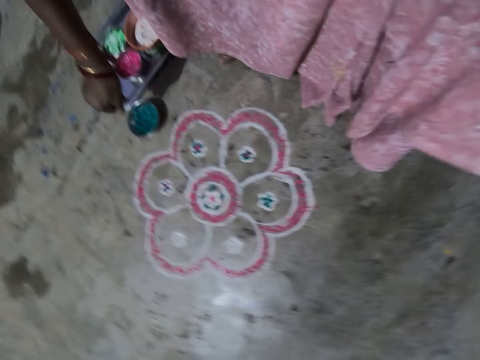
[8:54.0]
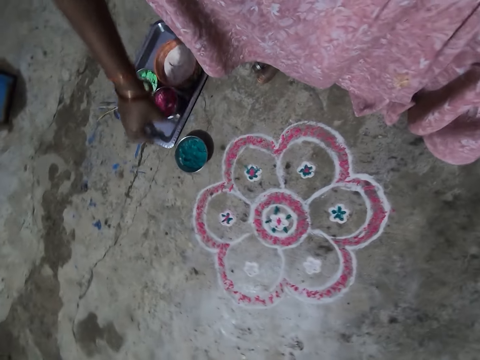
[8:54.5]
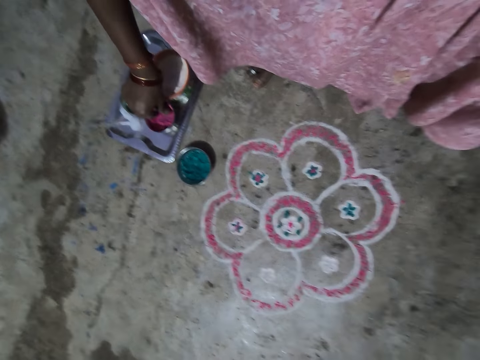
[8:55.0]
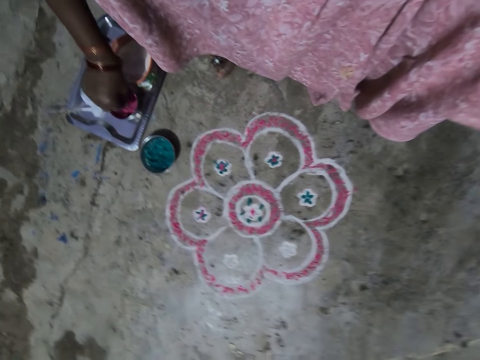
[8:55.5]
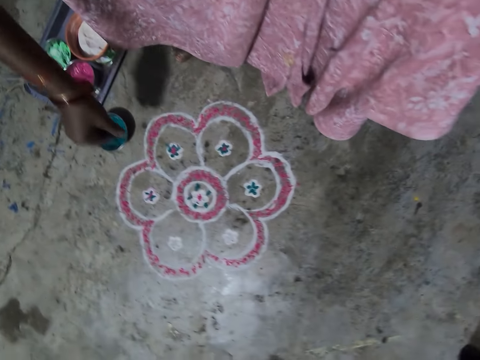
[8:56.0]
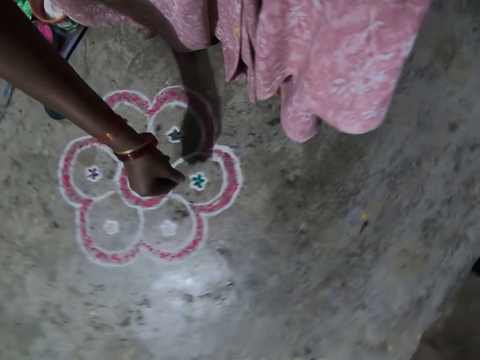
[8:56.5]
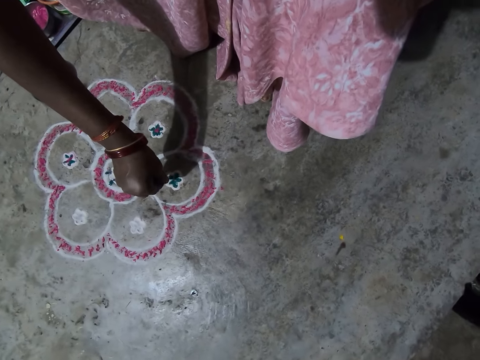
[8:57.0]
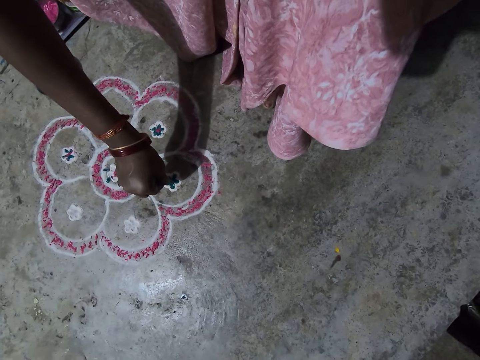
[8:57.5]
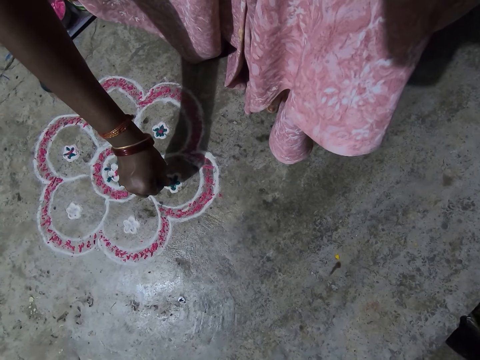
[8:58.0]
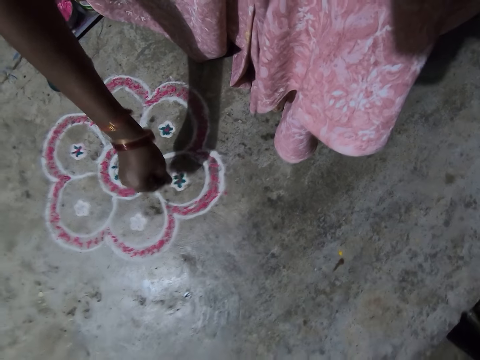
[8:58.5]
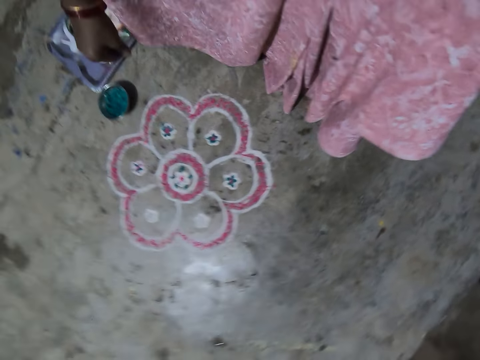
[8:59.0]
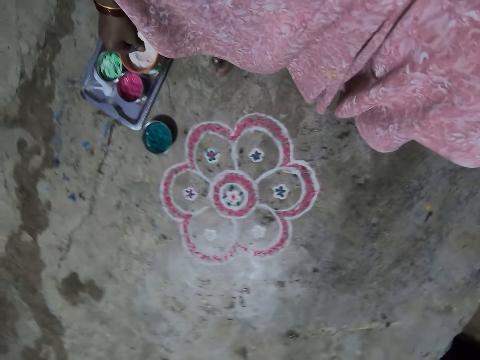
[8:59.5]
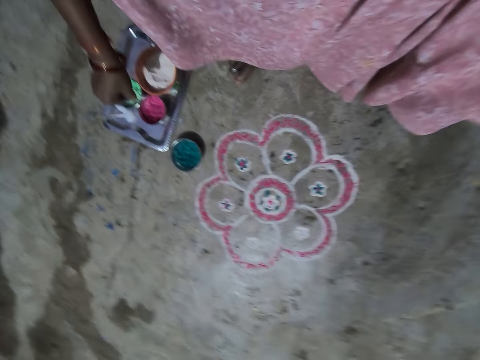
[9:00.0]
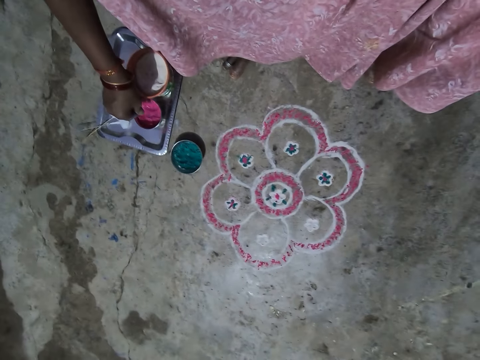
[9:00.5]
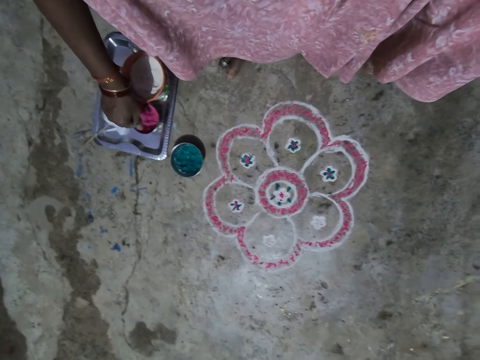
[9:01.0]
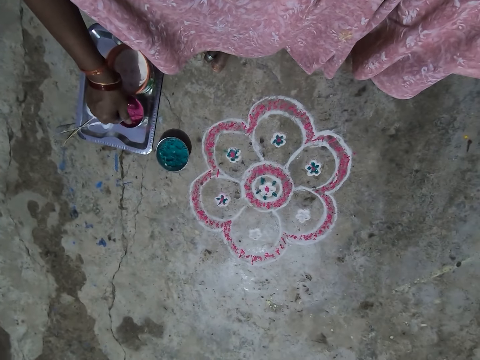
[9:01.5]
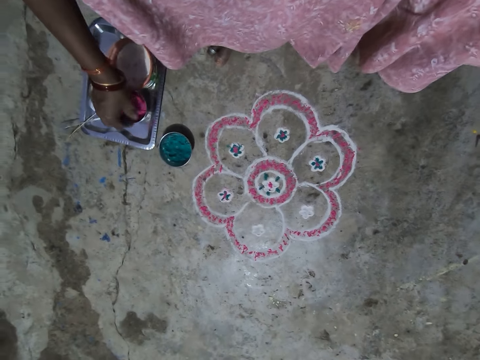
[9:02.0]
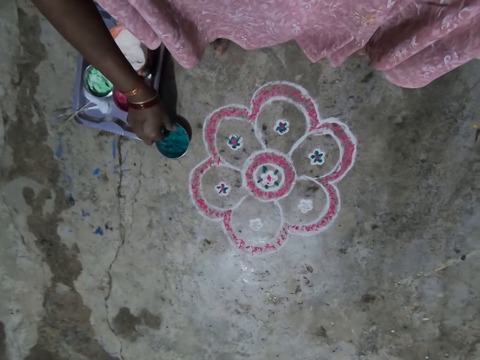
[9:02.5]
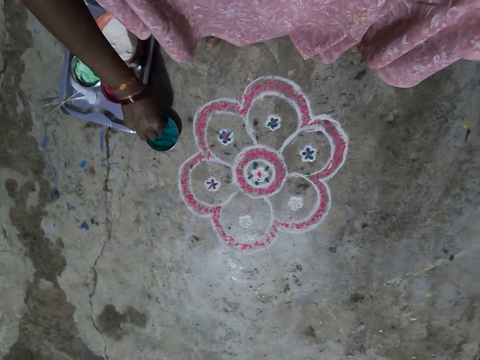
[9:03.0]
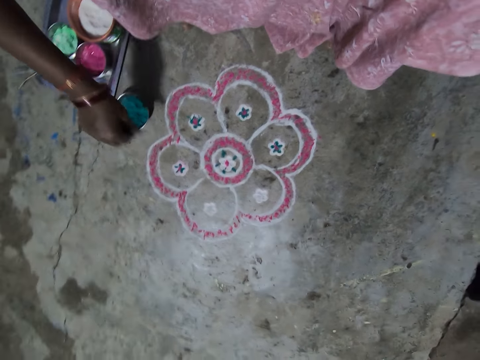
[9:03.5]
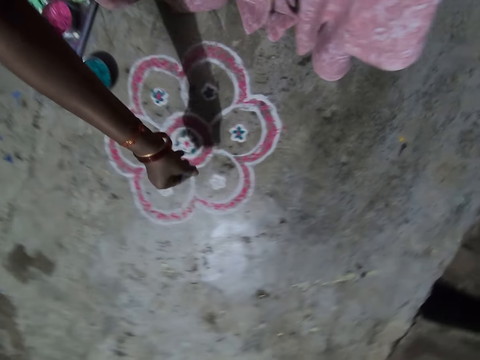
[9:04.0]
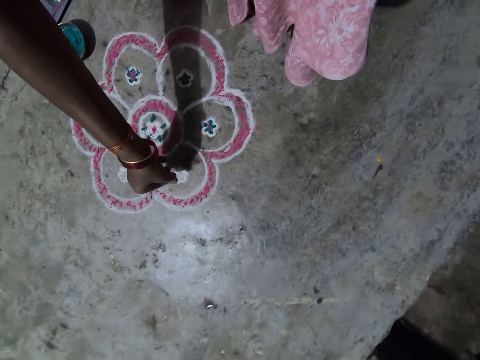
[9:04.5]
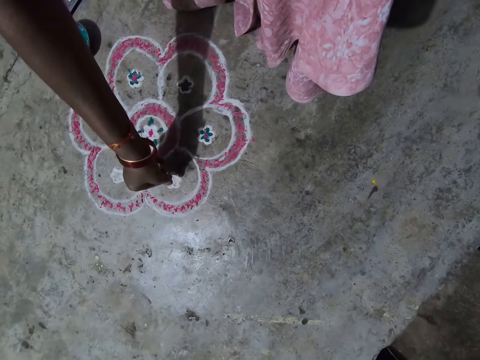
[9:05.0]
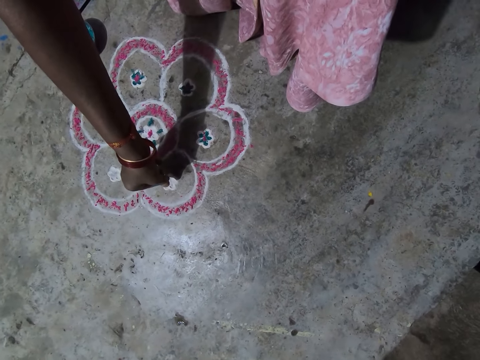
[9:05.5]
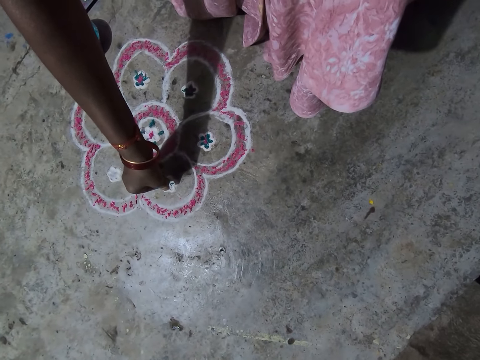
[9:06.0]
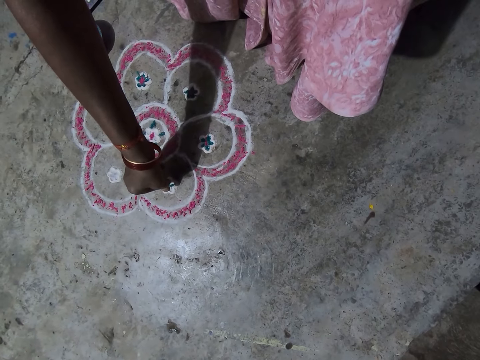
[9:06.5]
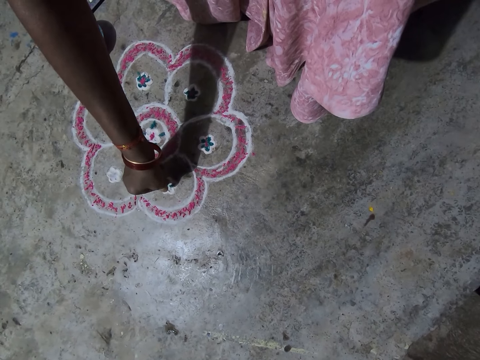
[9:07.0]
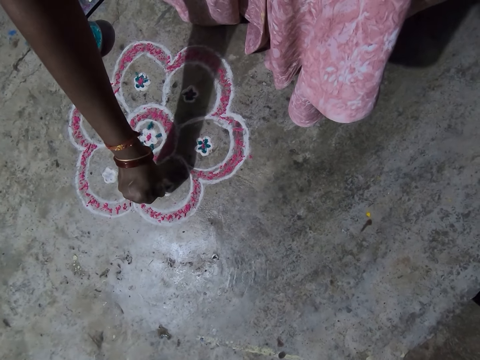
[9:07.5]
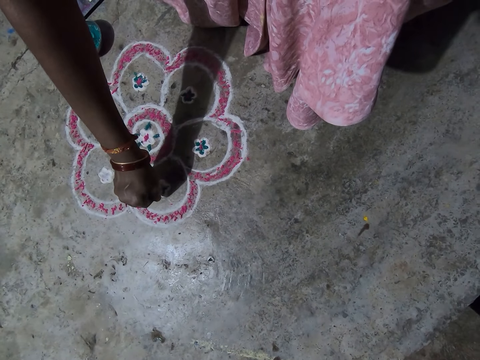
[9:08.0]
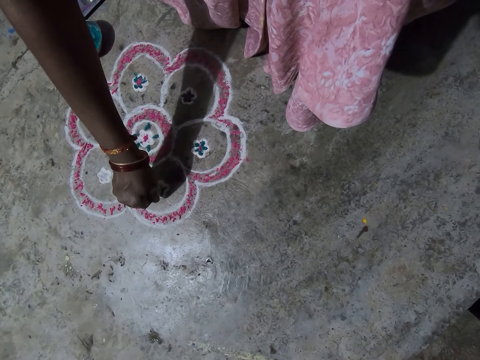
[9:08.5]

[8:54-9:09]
The camera wearer scoops the wash paint or powder in the bowl in the tray on the floor. They decorate the drawing flower on the floor. They pour the powder. They scoop the wash paint in the bowl in the tray on the floor. They decorate the drawing flower on the floor. They pour the powder.

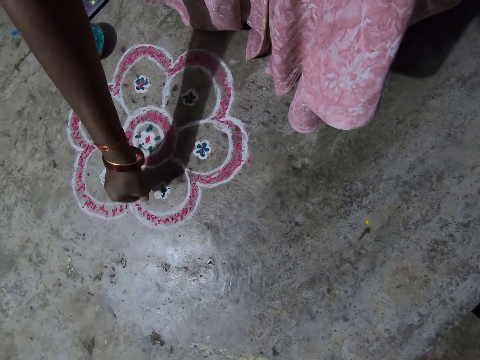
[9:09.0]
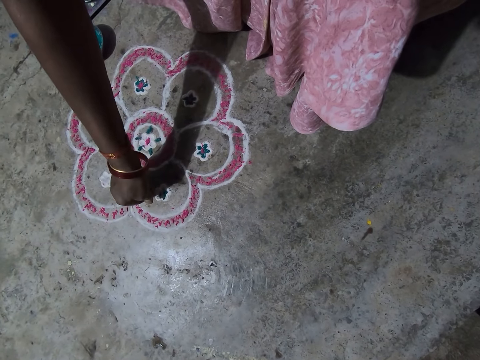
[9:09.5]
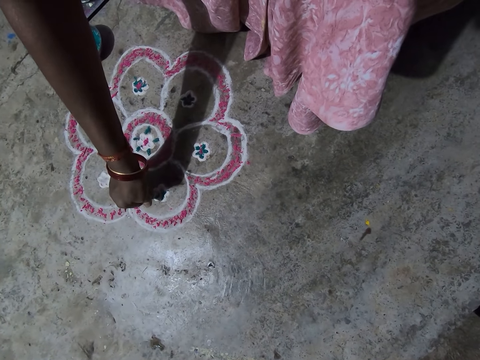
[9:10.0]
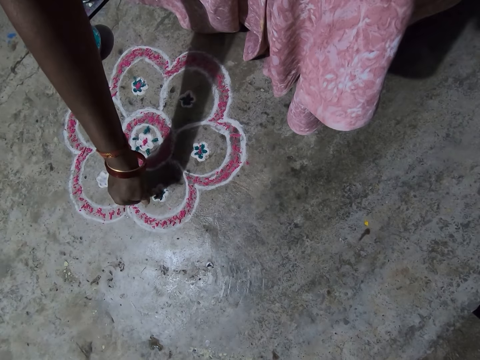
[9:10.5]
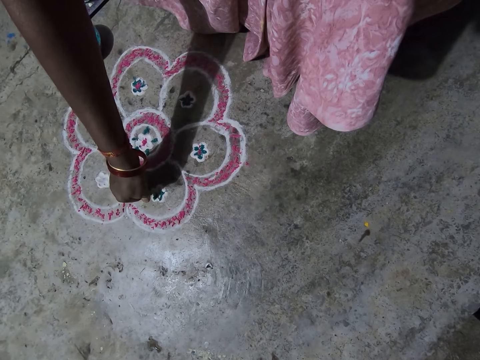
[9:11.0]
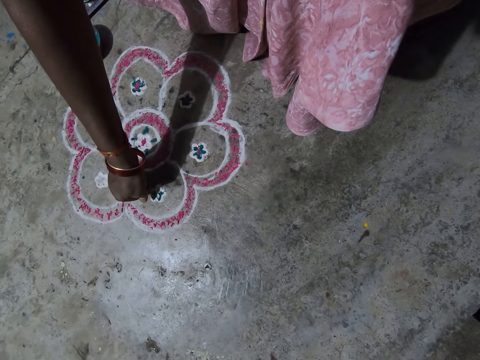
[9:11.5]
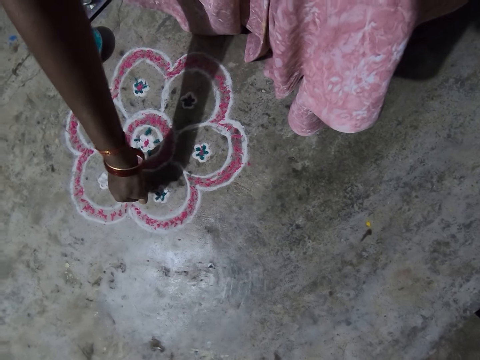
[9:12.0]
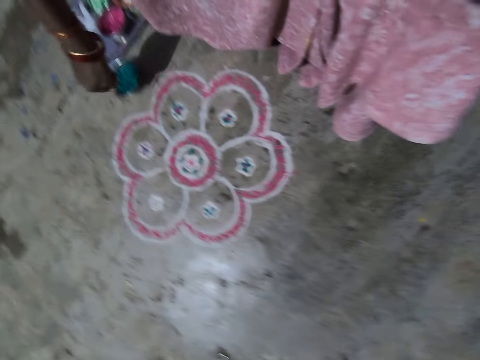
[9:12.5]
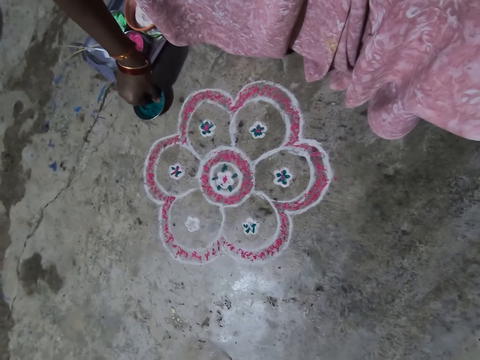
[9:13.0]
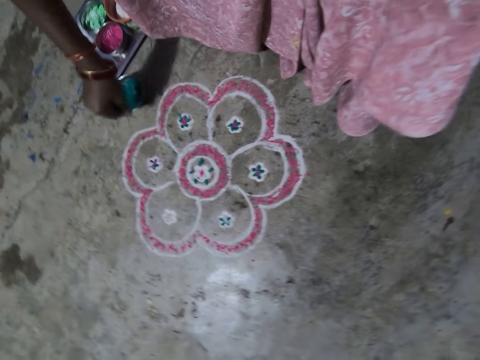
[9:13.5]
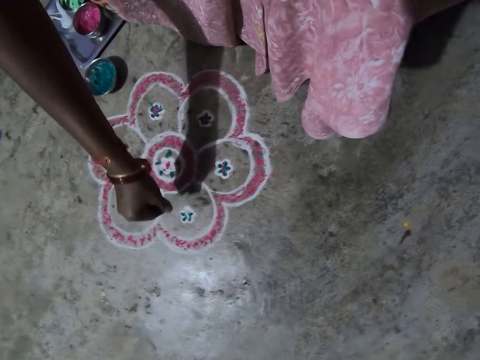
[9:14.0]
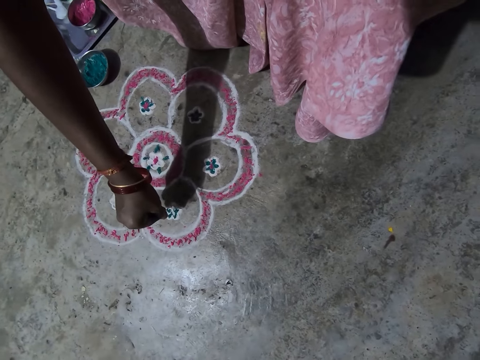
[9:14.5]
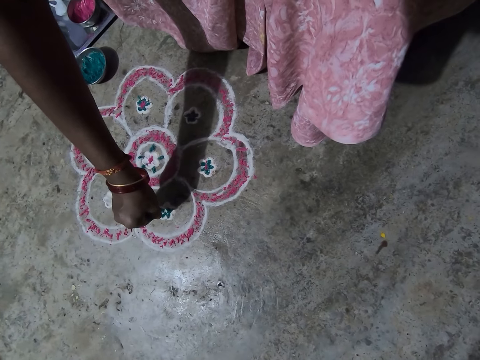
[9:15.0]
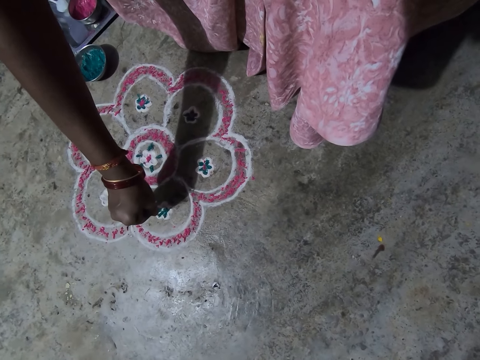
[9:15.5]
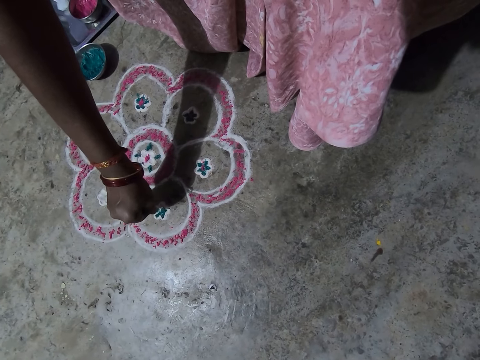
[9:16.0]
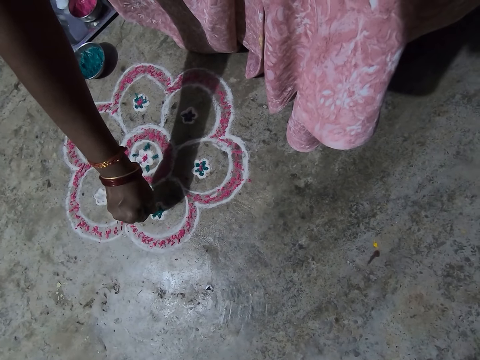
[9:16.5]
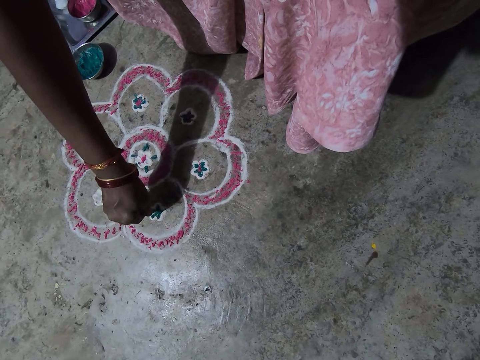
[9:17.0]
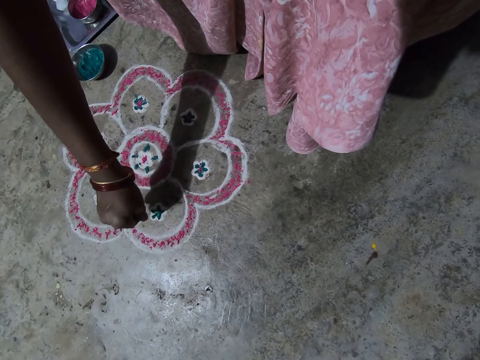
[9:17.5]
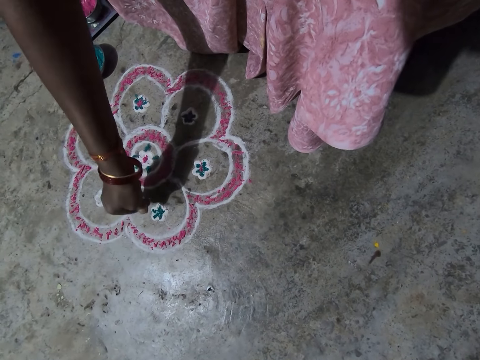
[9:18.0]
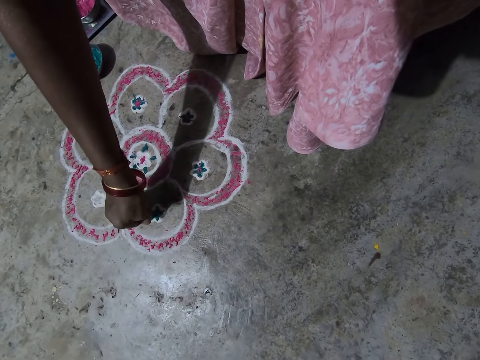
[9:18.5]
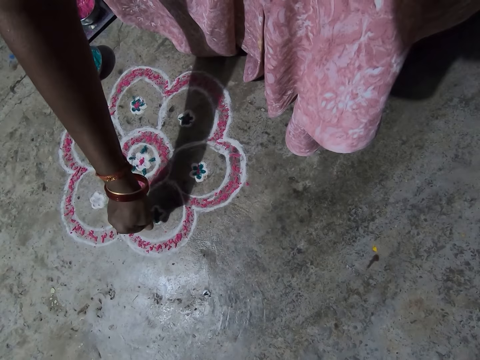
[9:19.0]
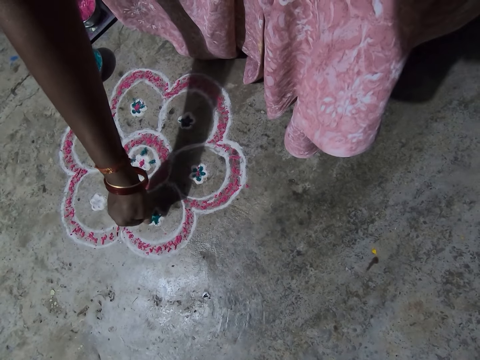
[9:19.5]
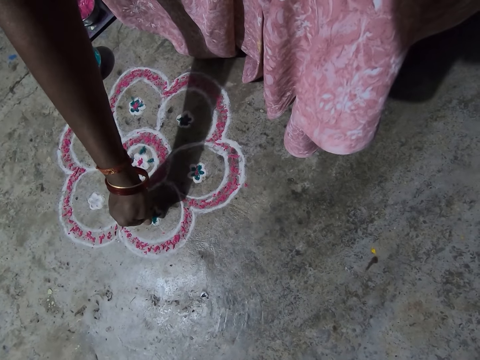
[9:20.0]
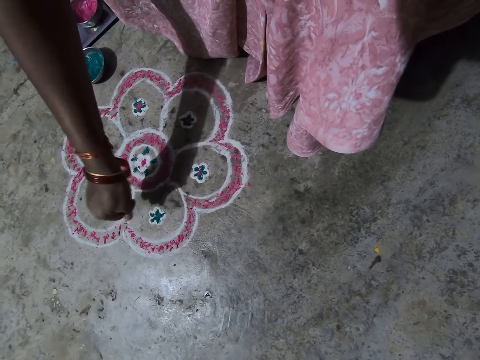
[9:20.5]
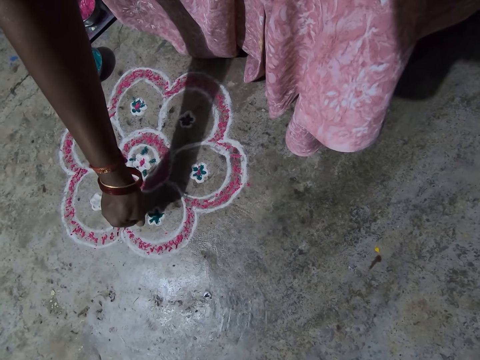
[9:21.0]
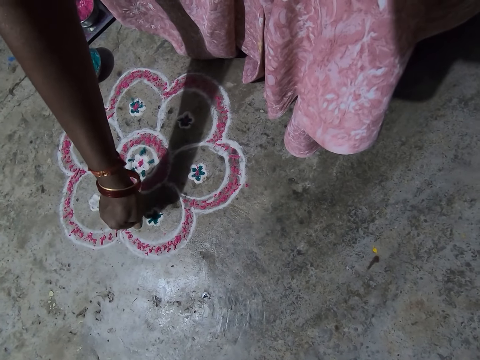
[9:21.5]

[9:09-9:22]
The camera wearer scoops the wash paint or powder in the bowl in the tray on the floor. They decorate the drawing flower on the floor. They pour the powder. They sprinkle the powder paint on the floor art.
